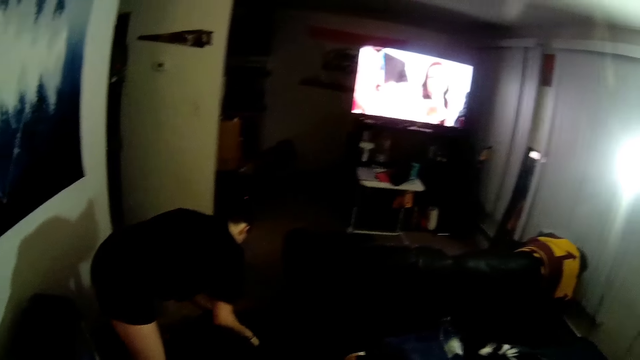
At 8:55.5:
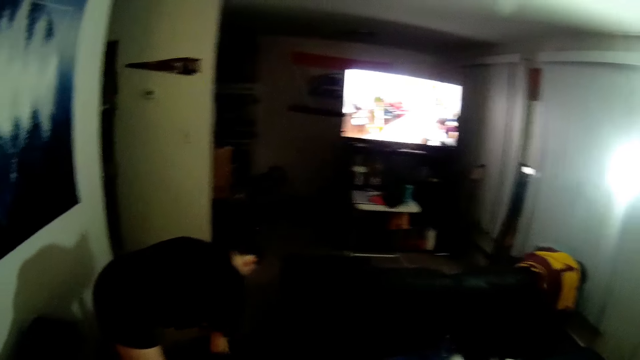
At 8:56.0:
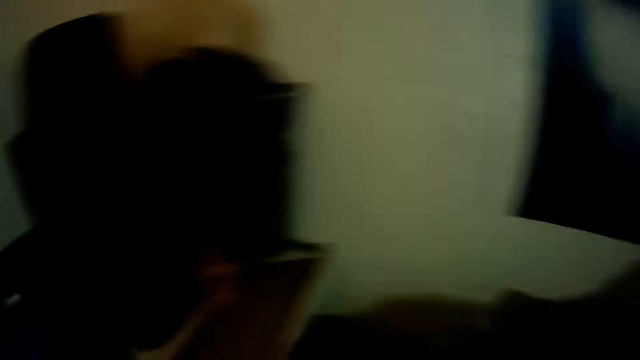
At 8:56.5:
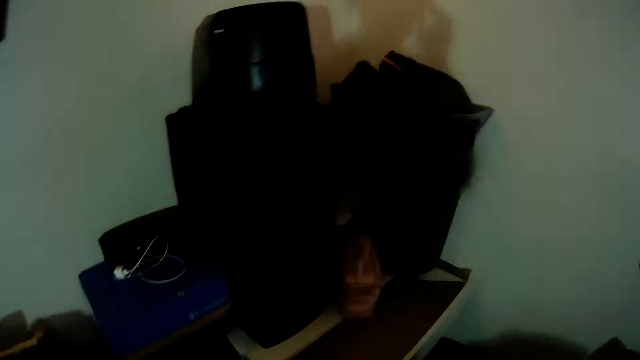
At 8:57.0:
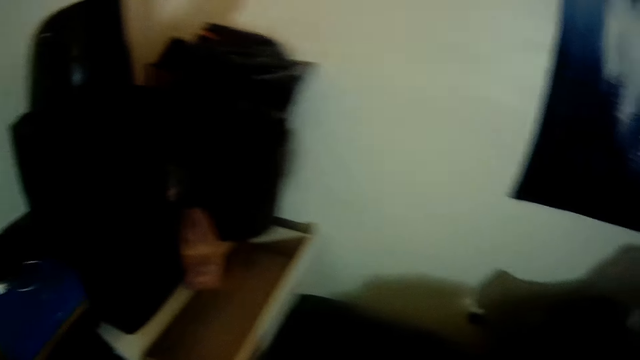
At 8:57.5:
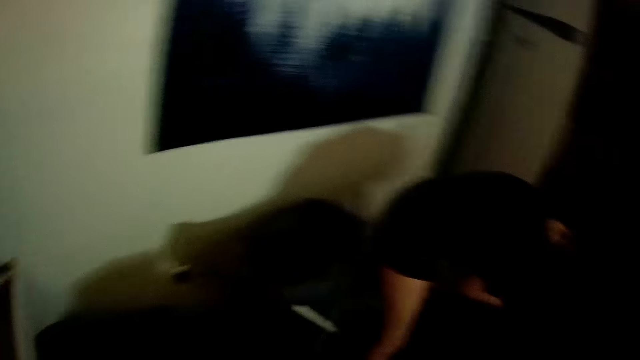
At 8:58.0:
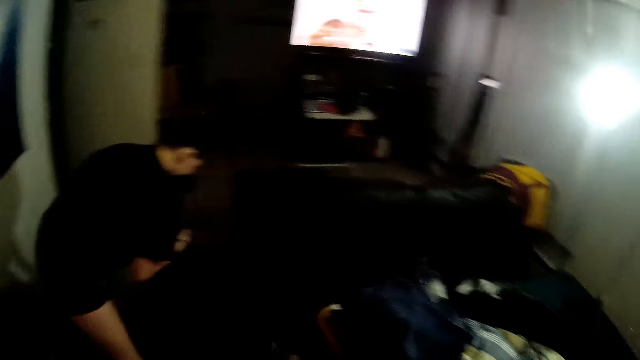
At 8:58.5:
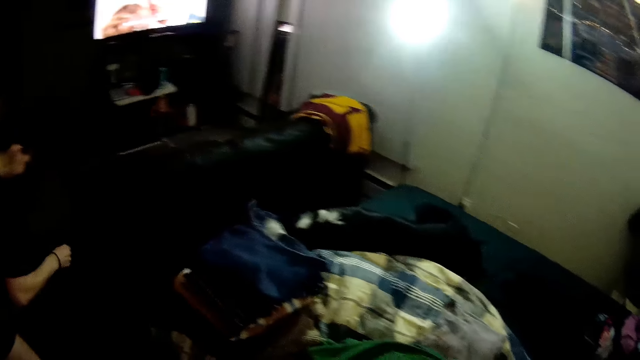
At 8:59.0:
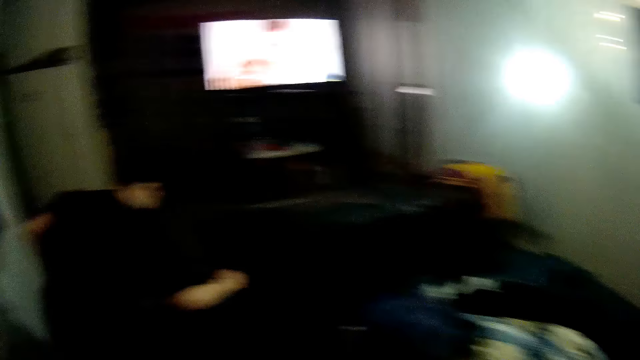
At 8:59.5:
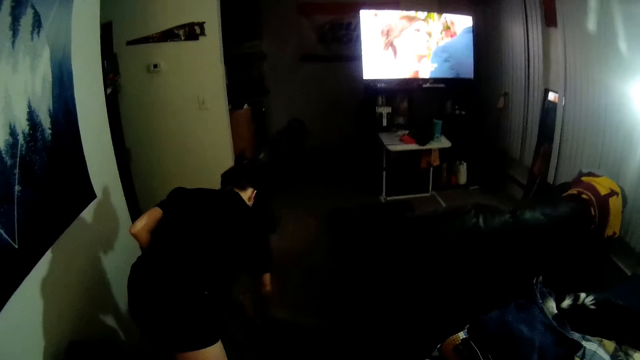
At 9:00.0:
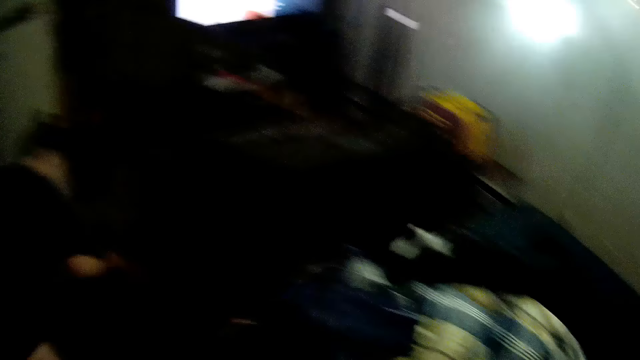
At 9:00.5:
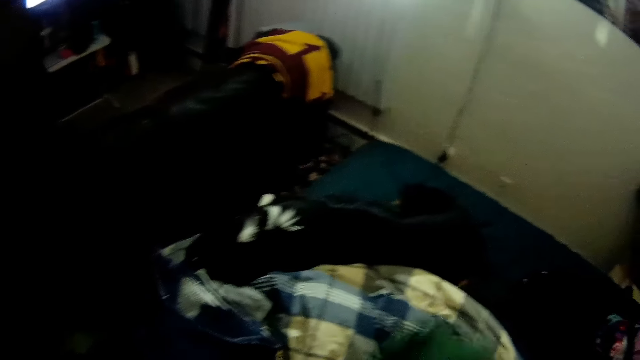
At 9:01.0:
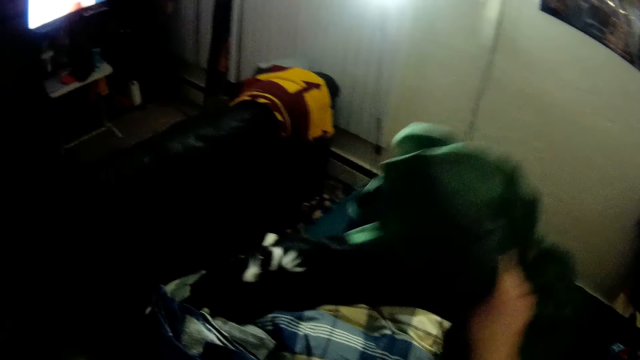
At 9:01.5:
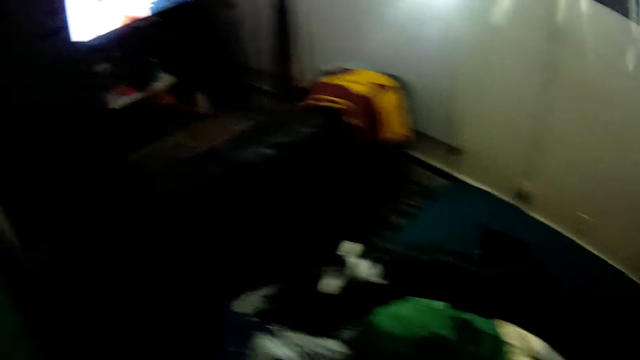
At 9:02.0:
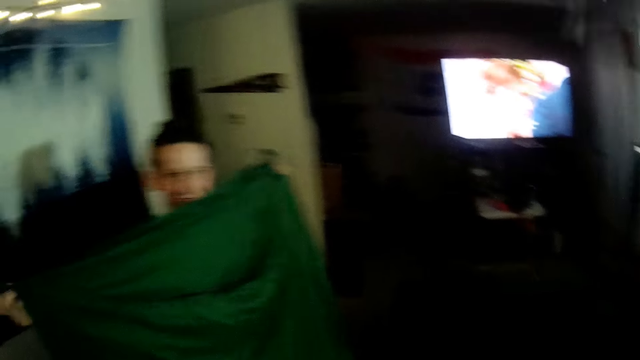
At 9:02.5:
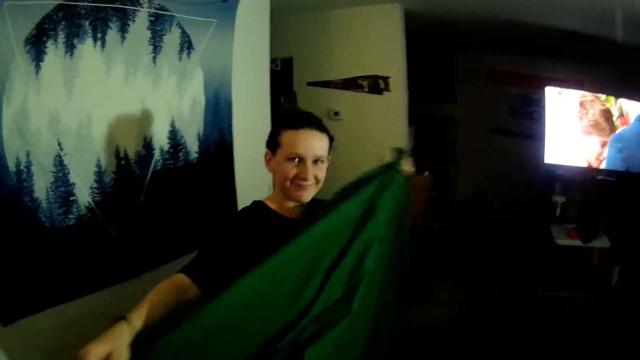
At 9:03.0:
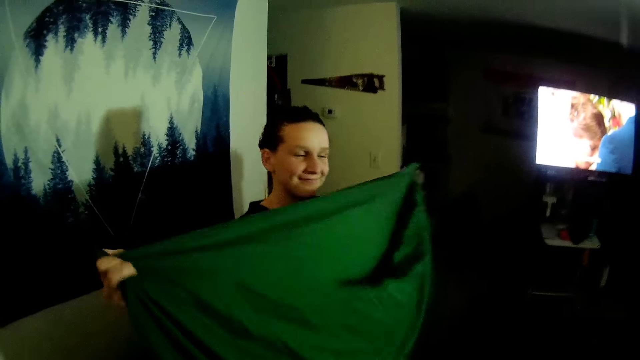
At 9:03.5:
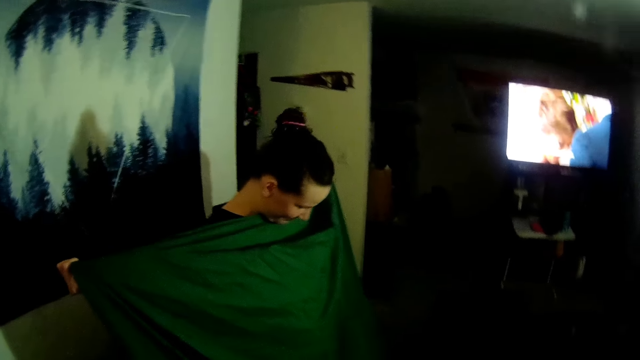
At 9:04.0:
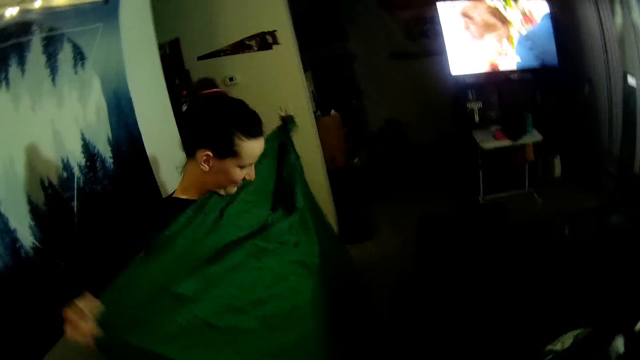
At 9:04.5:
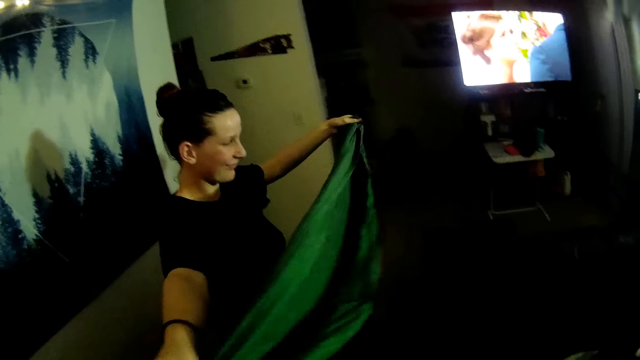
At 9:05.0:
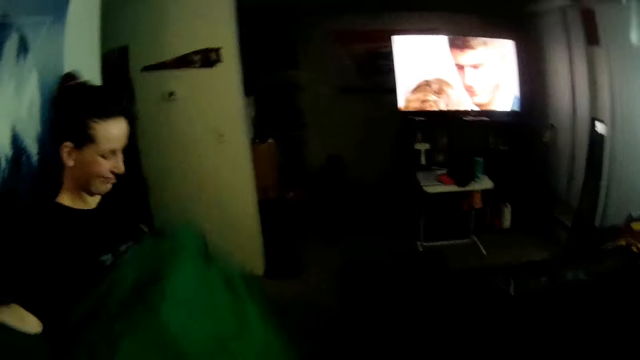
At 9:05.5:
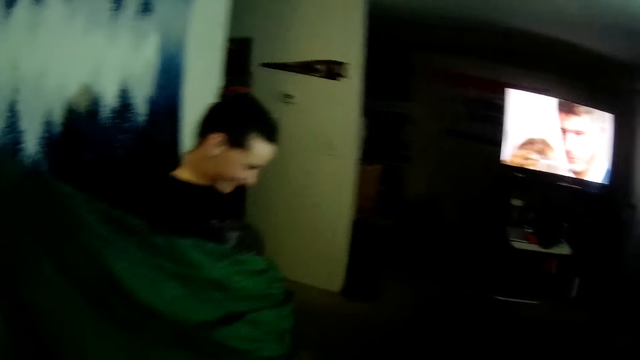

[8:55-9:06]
The camera wearer watches a television. They look at bags. They look at a woman. They put a cloth on a bed. They look at the woman. The woman folds a cloth.

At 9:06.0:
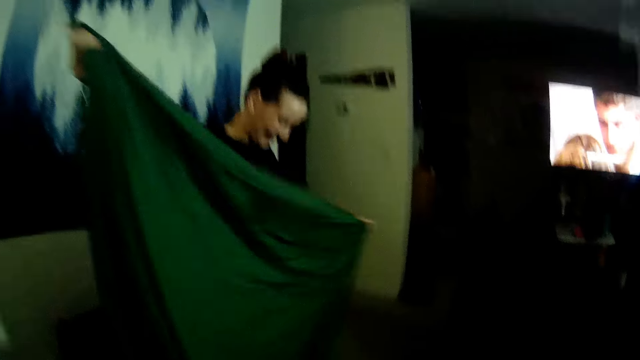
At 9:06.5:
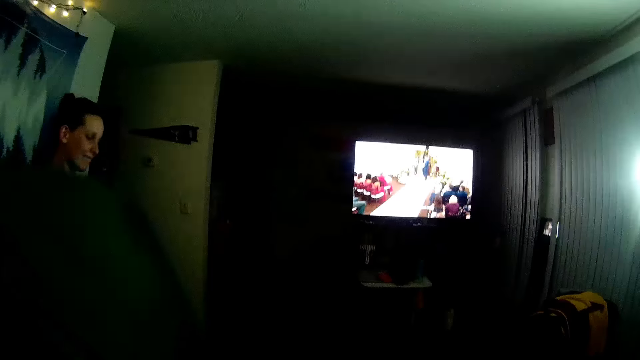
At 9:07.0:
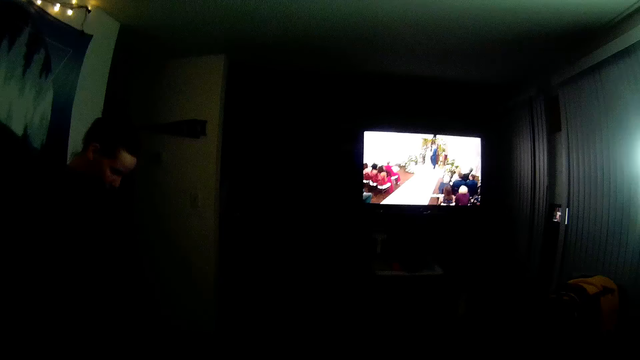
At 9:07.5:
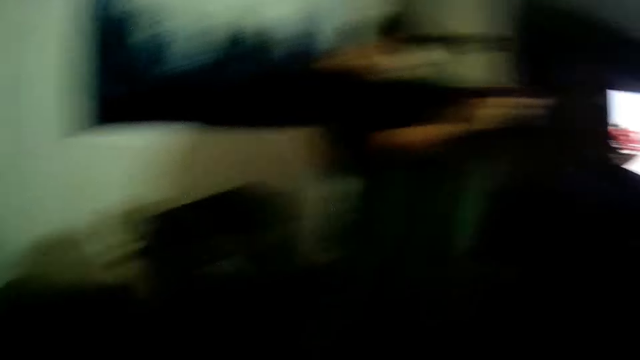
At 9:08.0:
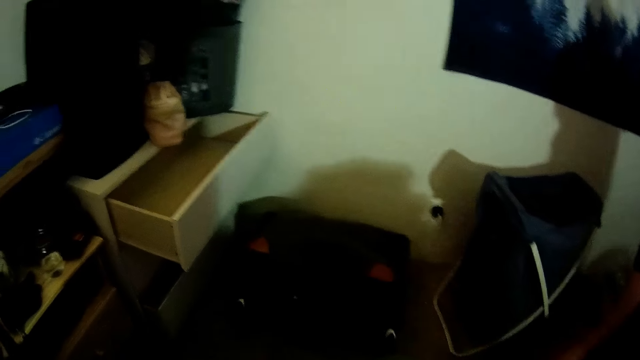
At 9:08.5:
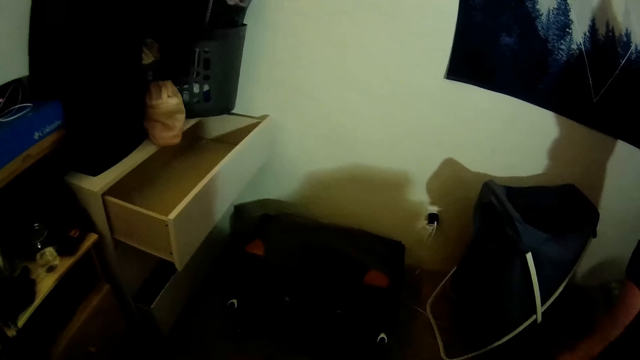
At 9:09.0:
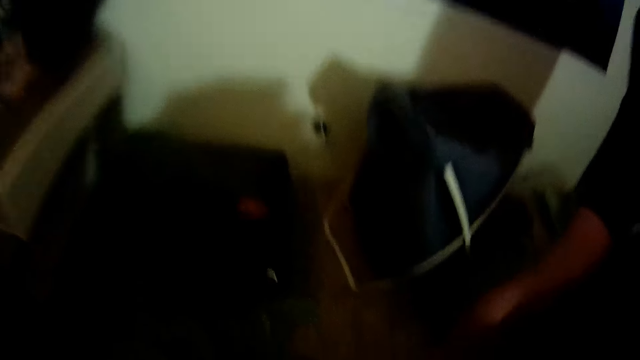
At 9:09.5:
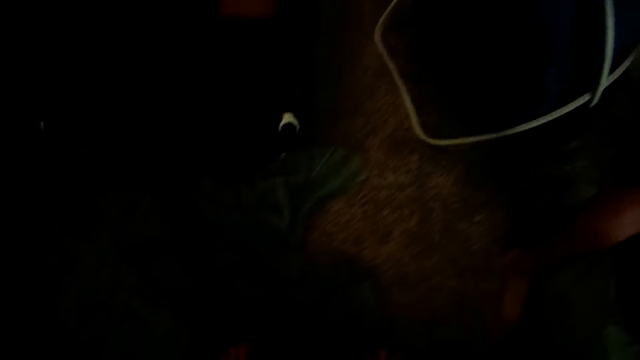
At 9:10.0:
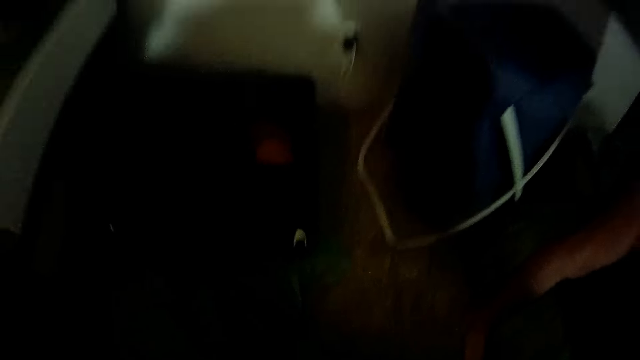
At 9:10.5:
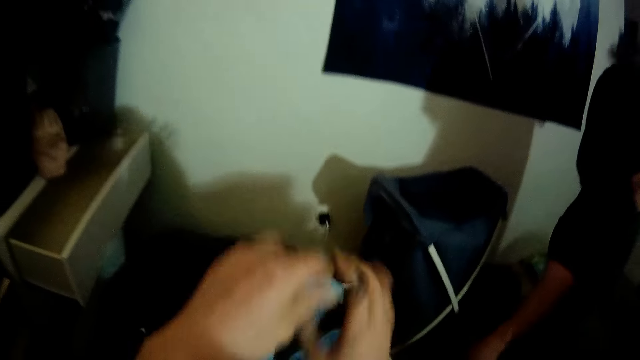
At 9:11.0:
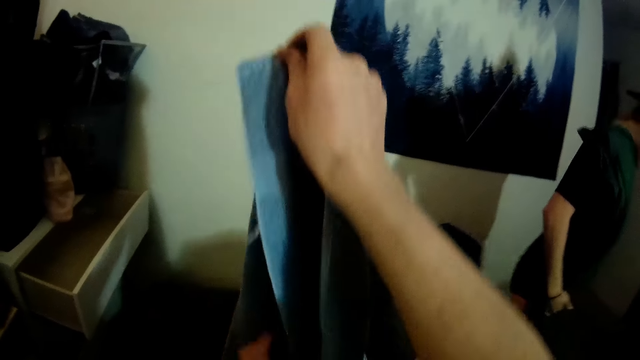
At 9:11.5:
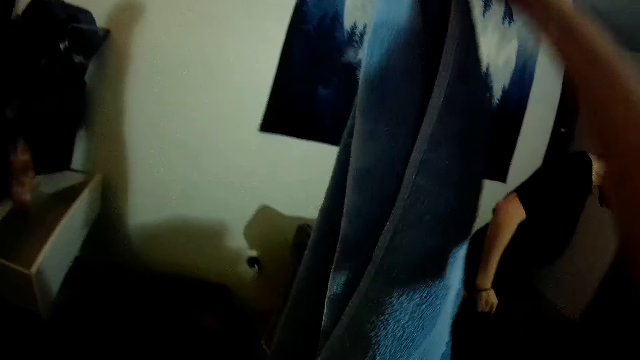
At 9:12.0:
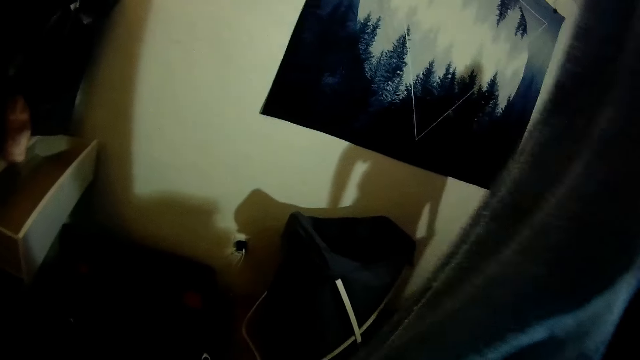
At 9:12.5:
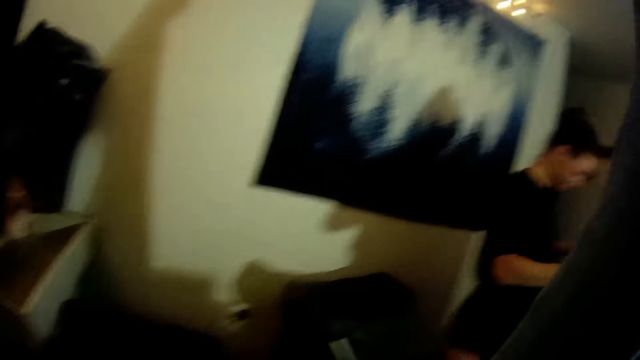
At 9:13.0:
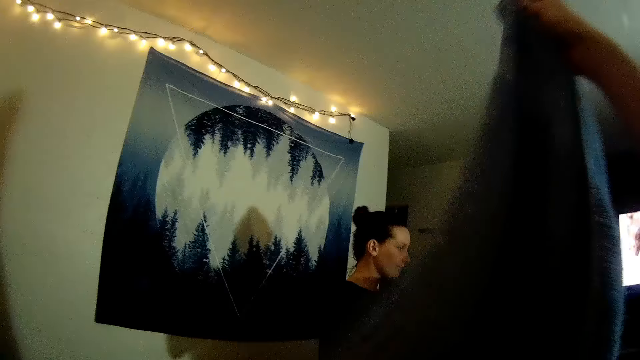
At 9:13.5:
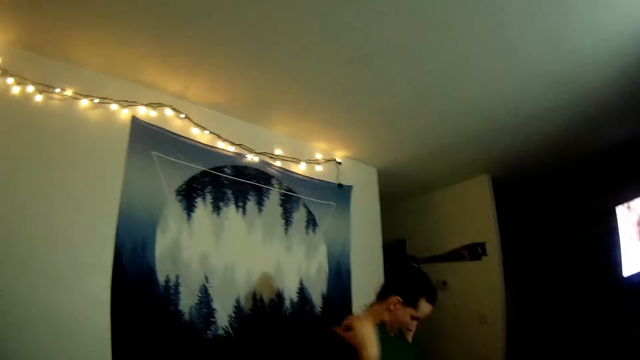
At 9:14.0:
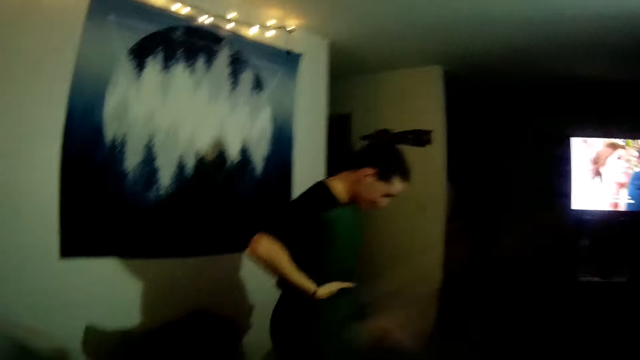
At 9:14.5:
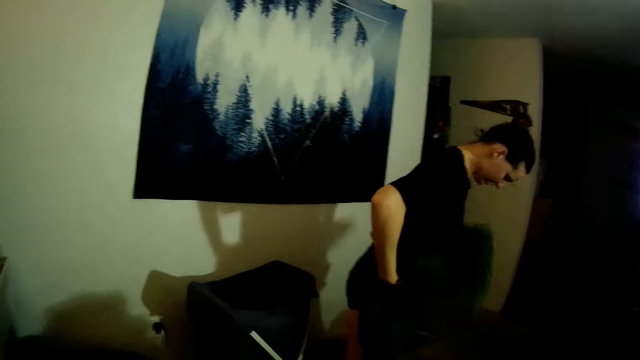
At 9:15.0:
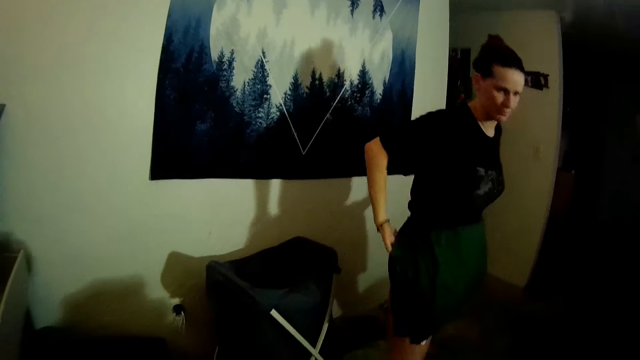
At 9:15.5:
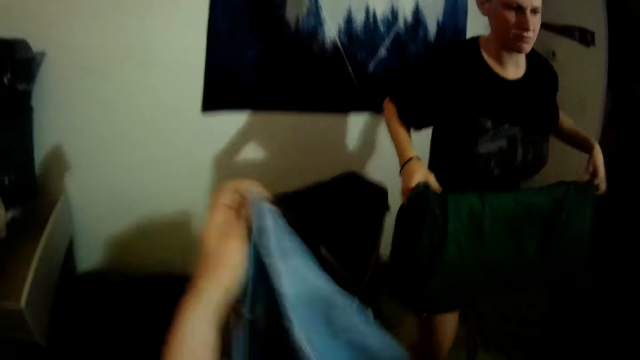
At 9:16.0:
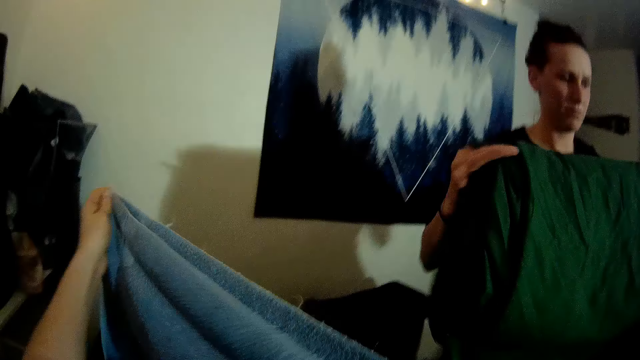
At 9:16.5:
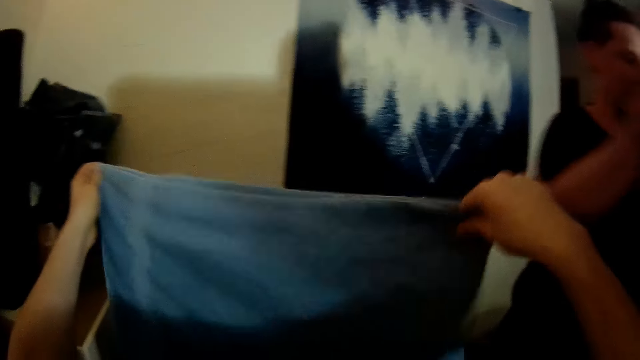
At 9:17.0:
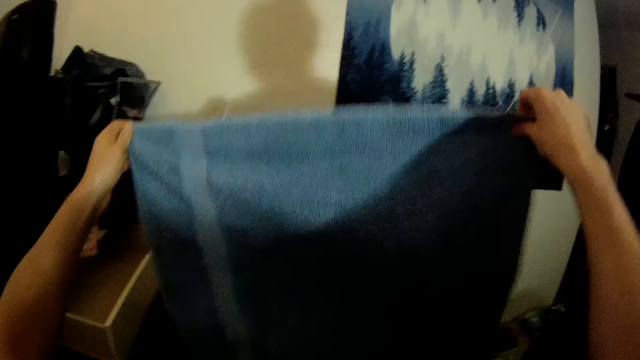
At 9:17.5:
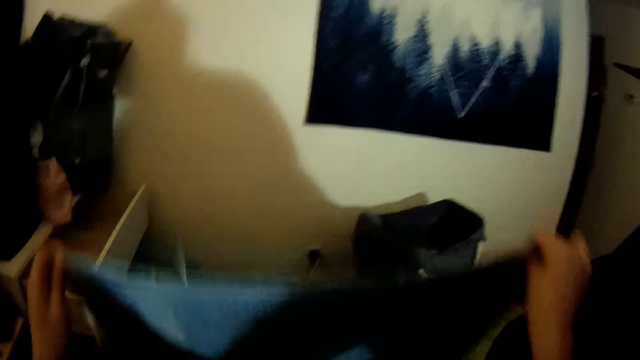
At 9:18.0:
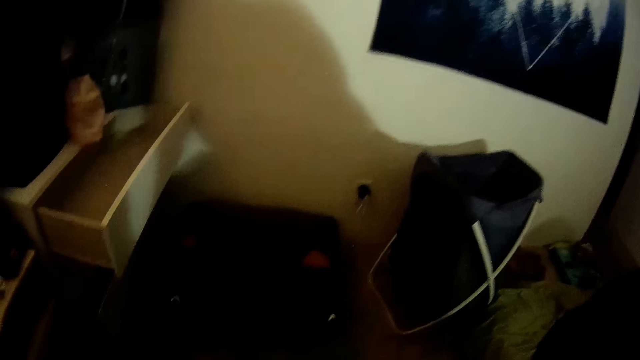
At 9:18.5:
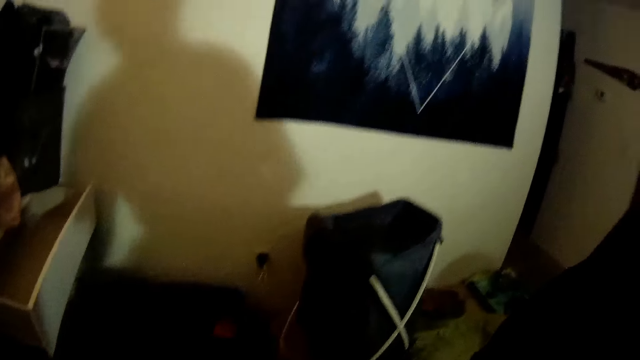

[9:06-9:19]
The camera wearer folds a bedsheet. They watch a television. They look around. They look at a drawer. They stretch a towel. They fold a cloth. They fold the cloth with both hands.
